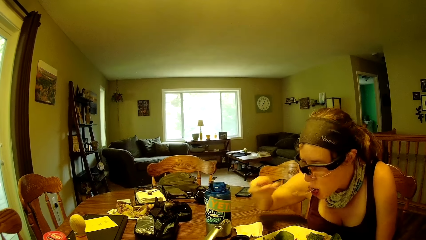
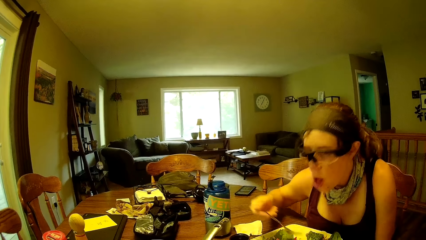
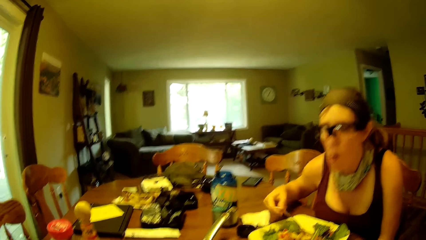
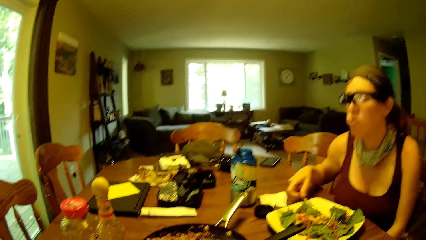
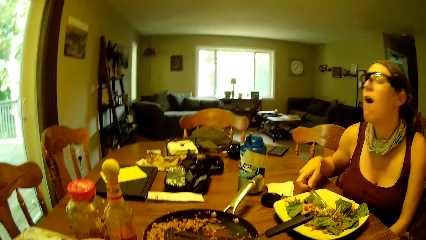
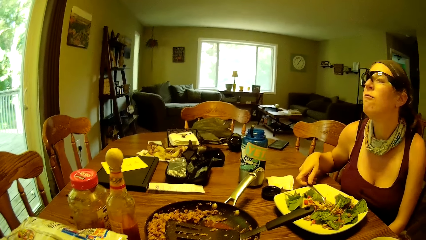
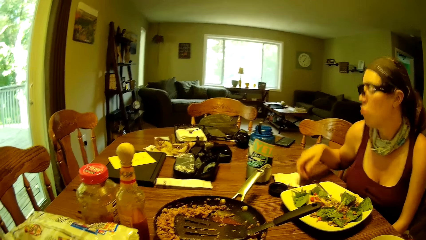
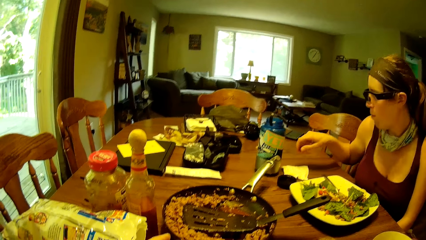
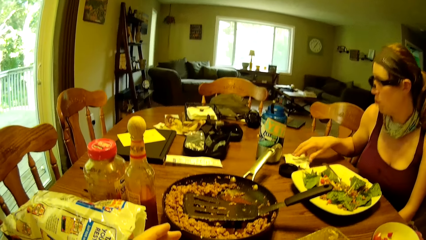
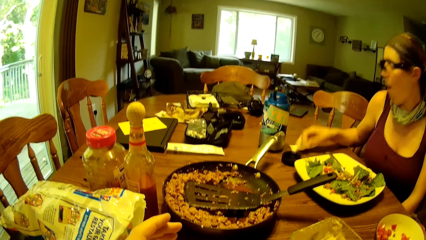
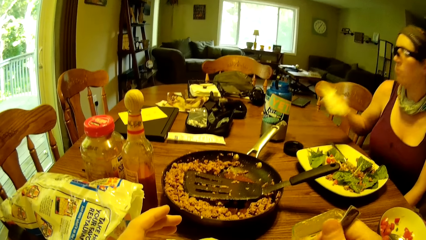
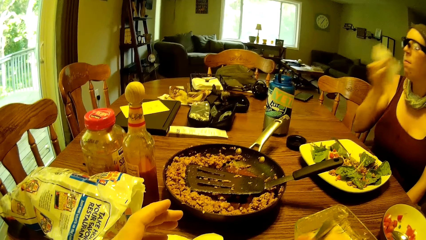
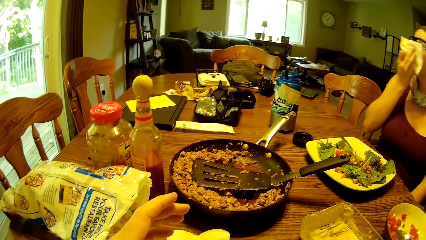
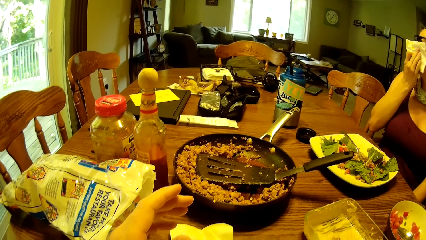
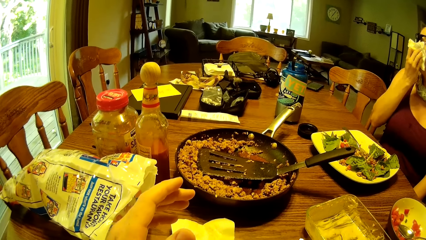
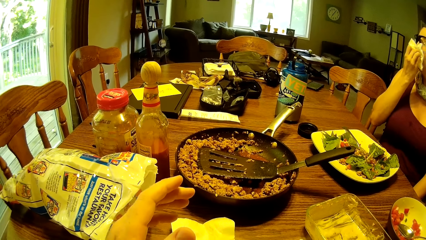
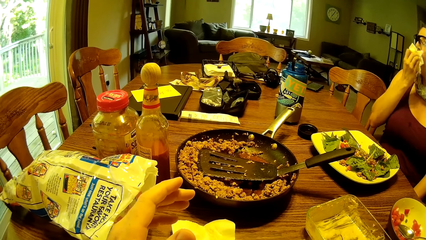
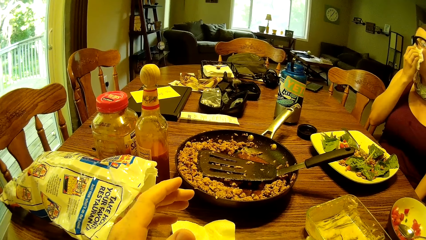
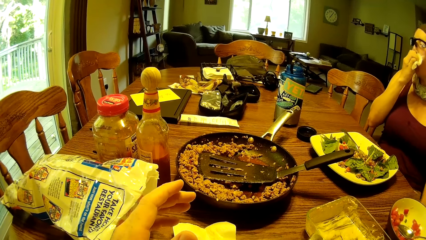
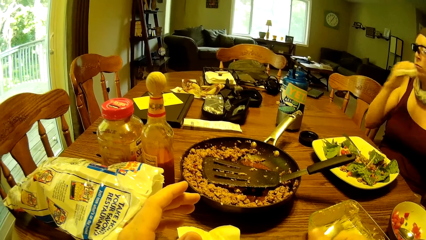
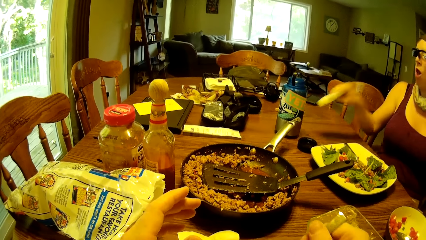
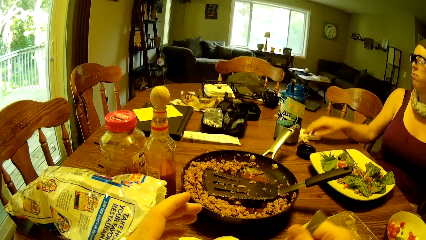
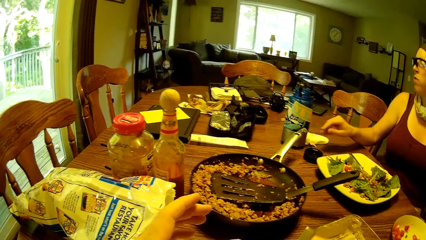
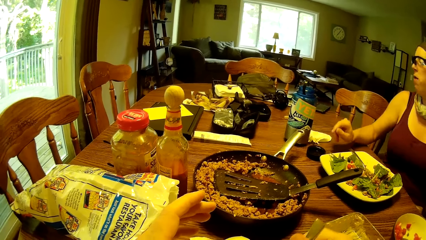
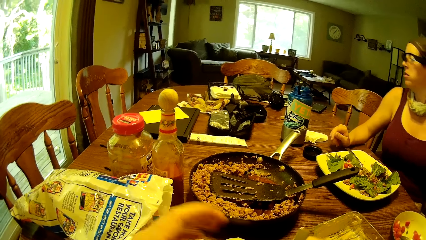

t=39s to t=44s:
A woman eats the food, drops the fork in the plate of food, and picks up a piece of serviette on the dining table with her right hand. The woman cleans her mouth with the piece of serviette. The camera wearer takes food from the ceramic plate with the fork. The woman drops the serviette on the dining table.

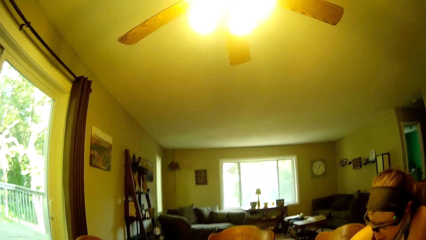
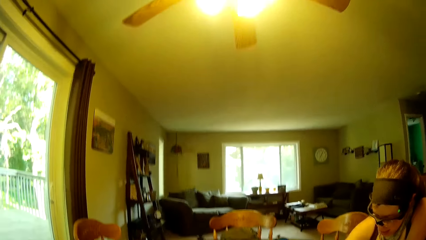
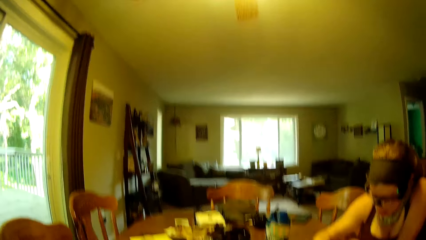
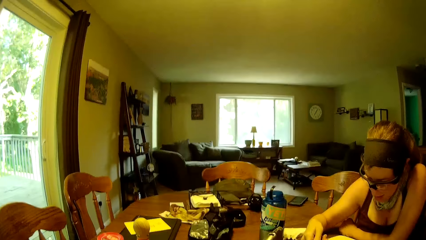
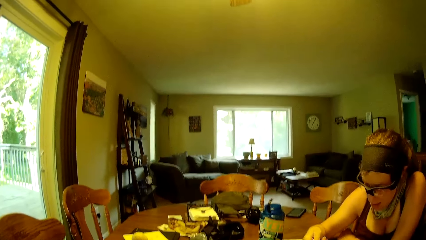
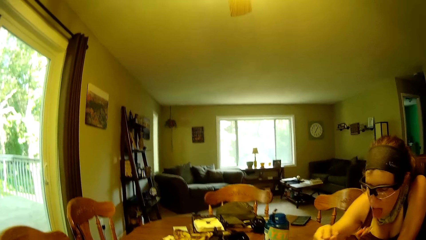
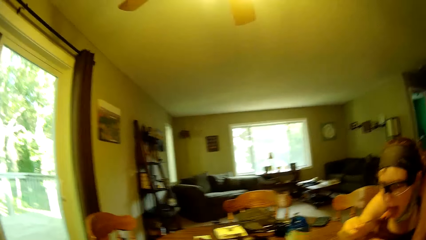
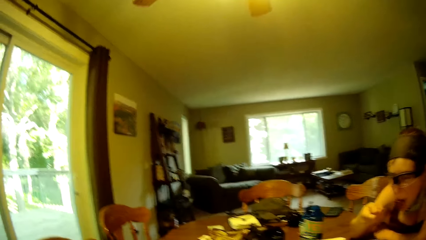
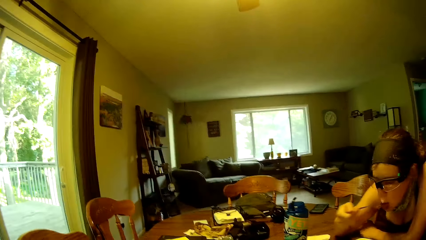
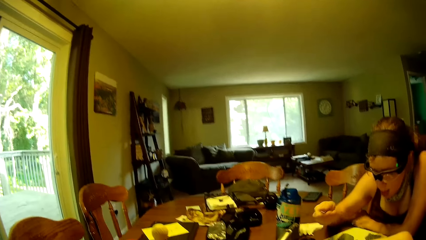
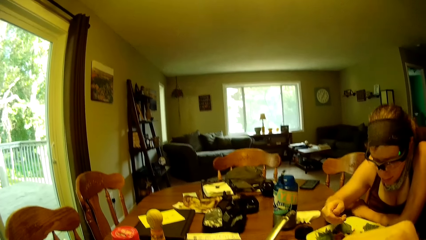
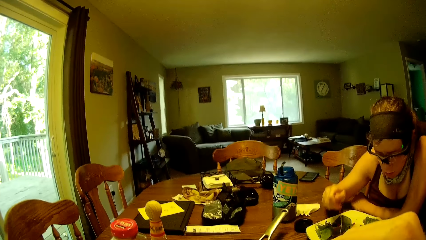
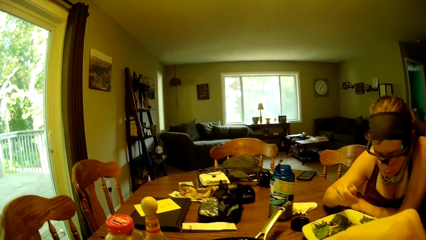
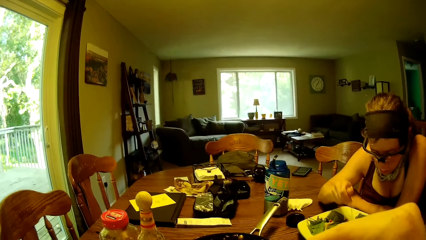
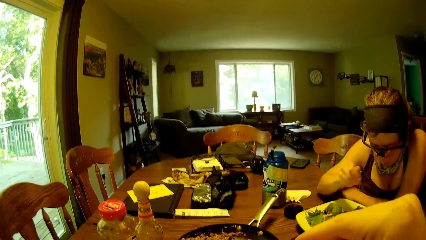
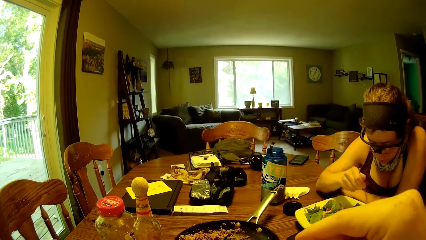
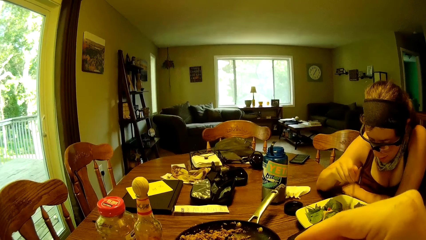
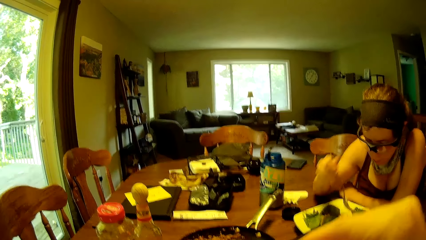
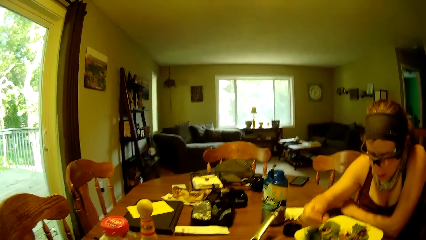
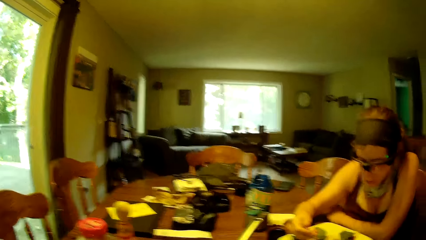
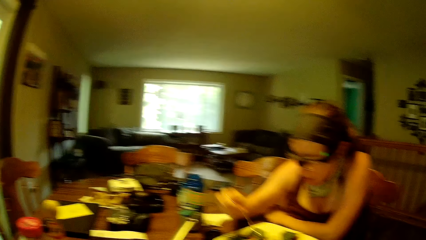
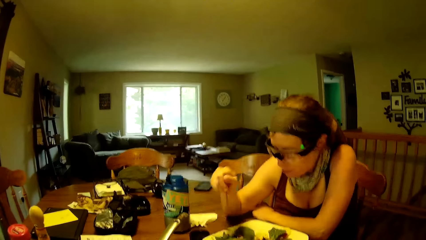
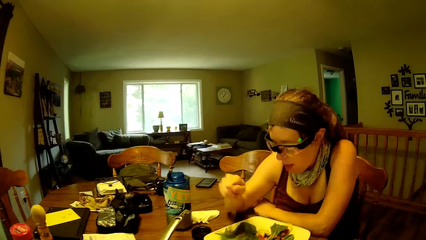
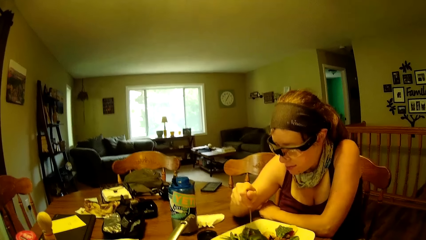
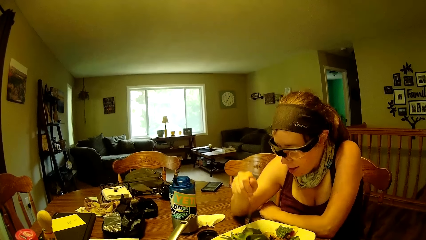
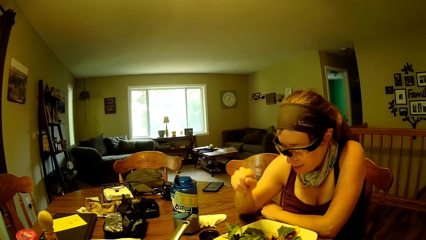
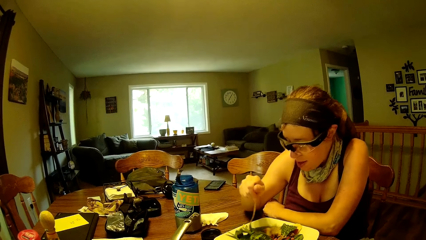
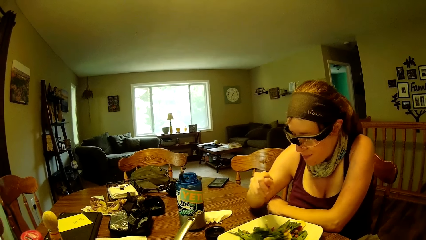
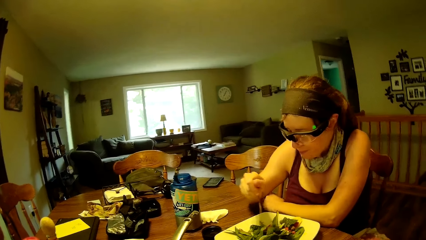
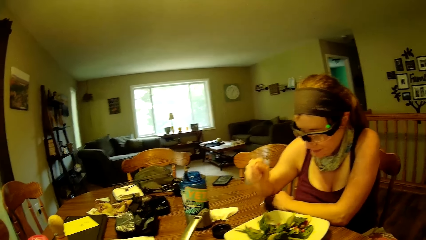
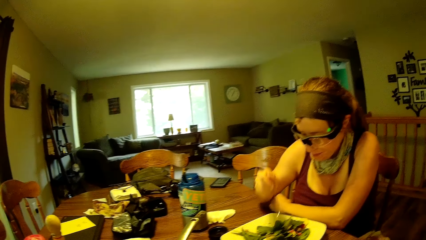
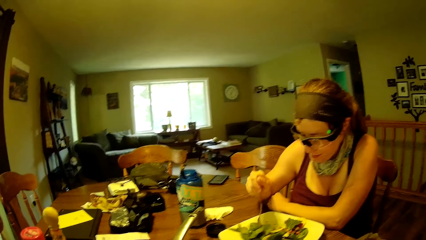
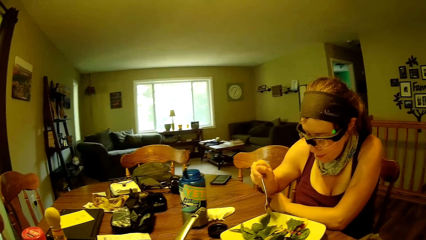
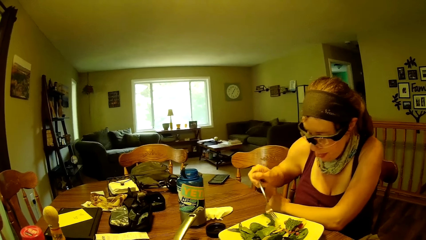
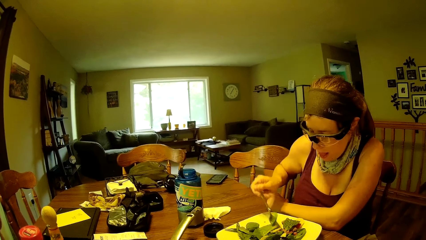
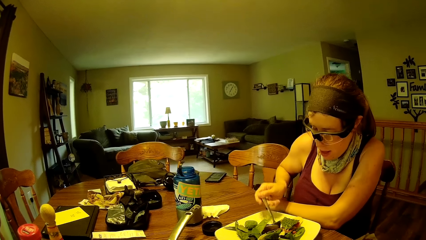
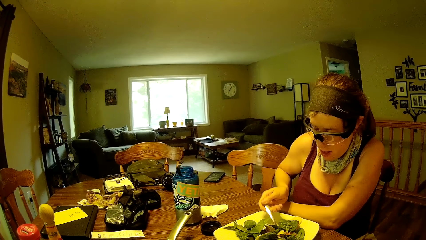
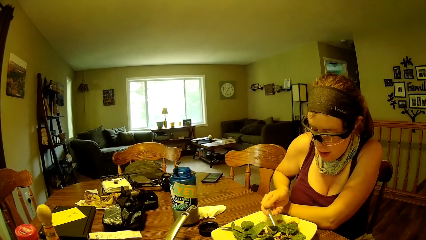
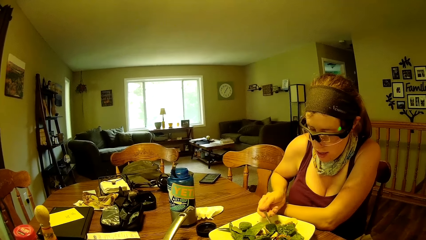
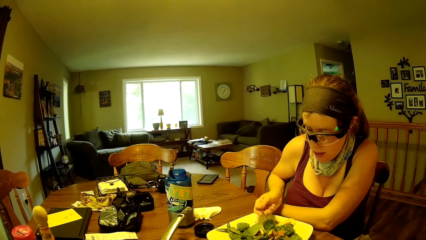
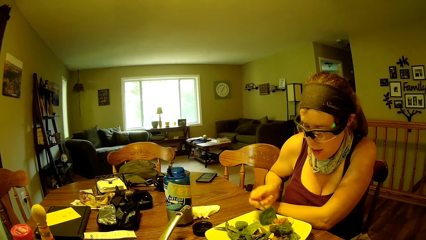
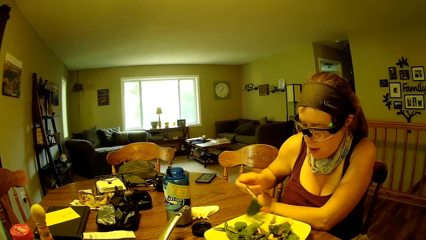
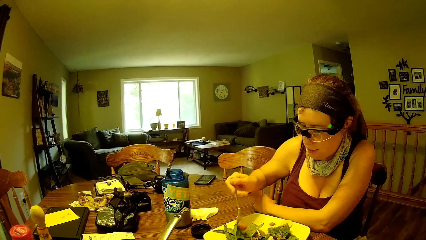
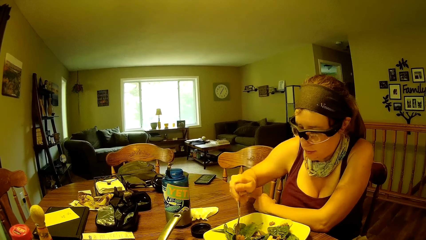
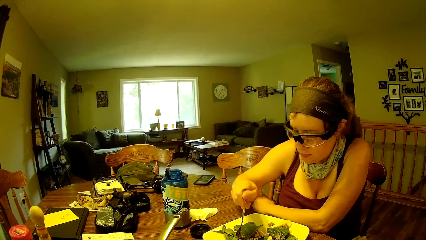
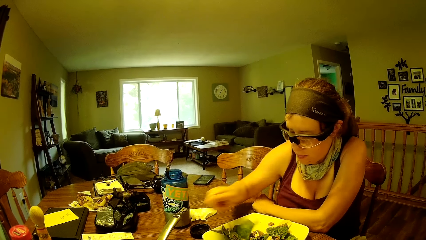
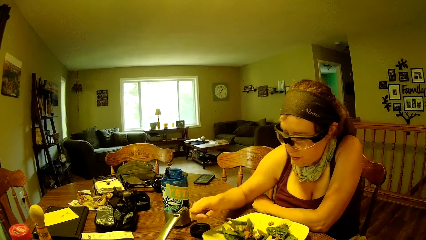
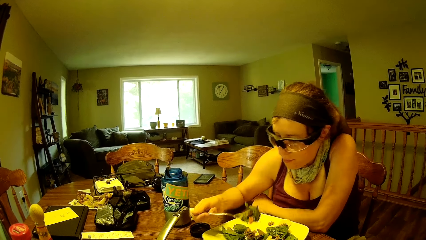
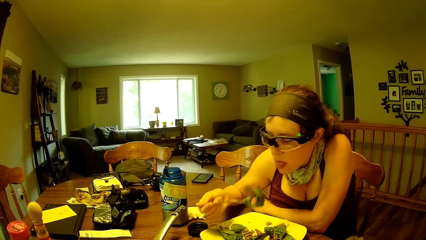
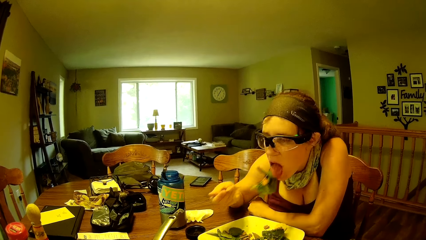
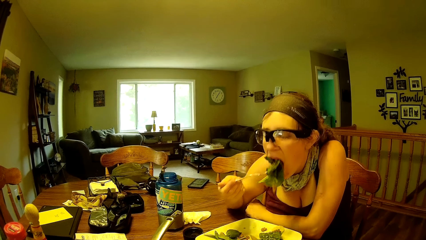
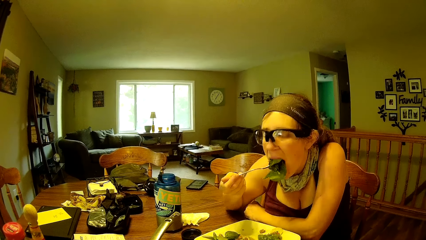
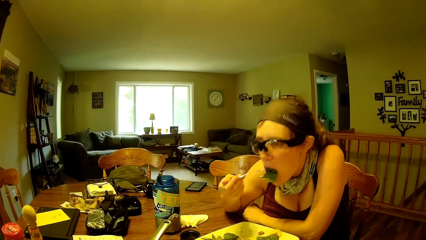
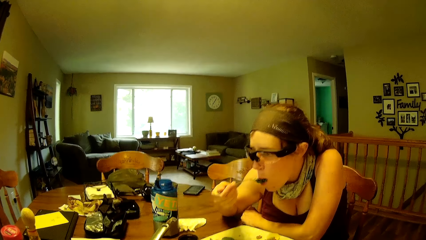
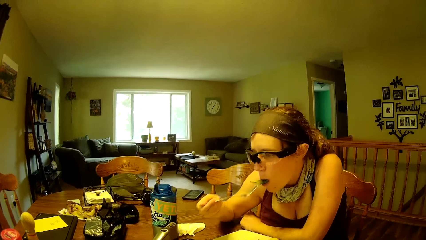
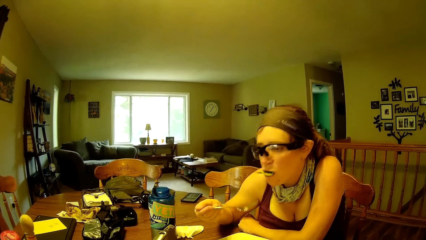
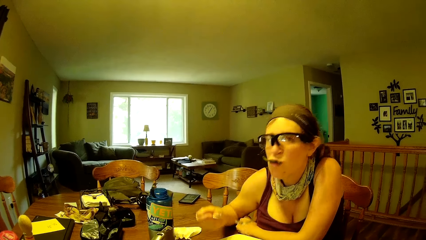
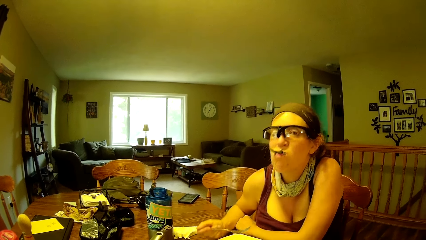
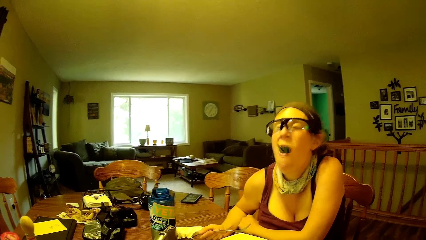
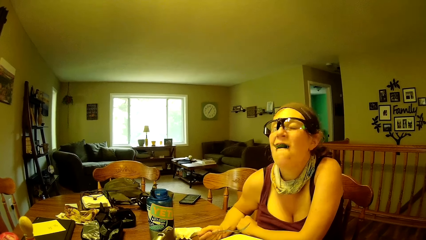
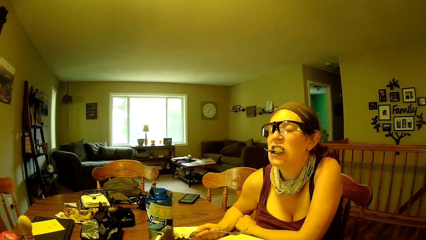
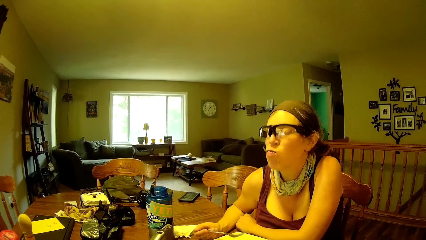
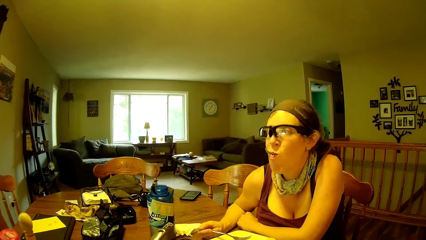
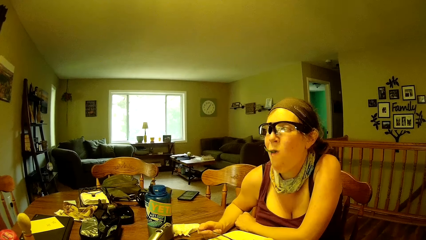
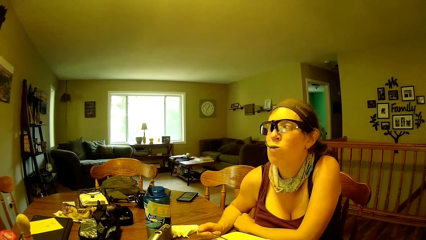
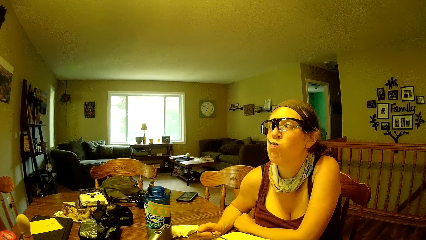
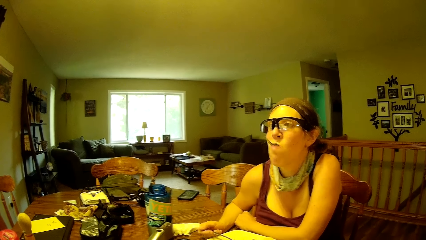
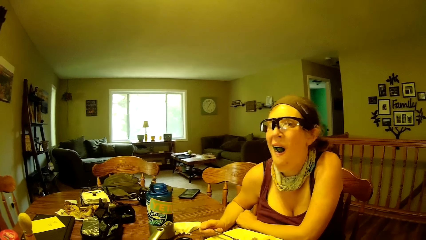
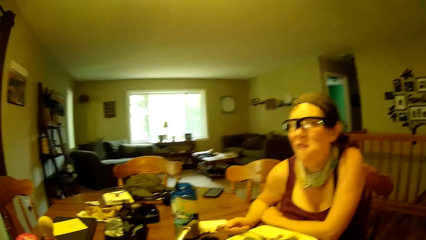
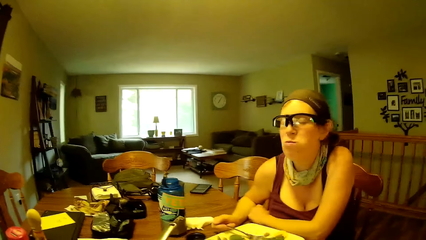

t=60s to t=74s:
A woman eats the food from the plate. The woman stirs the food with the fork, scoops the food with the fork, and eats the food.
